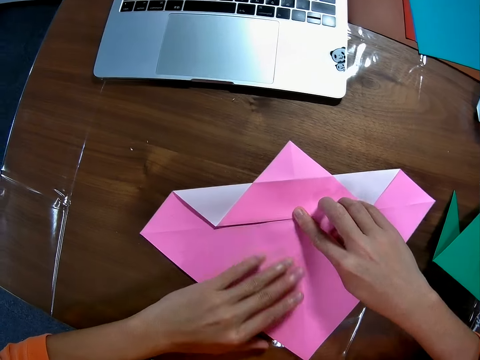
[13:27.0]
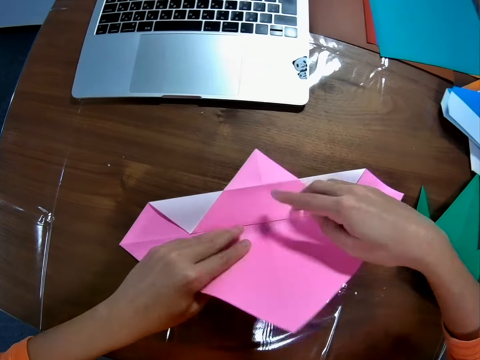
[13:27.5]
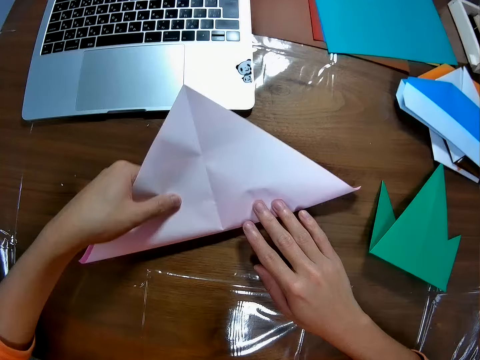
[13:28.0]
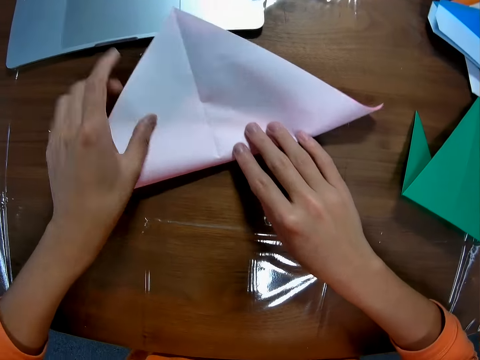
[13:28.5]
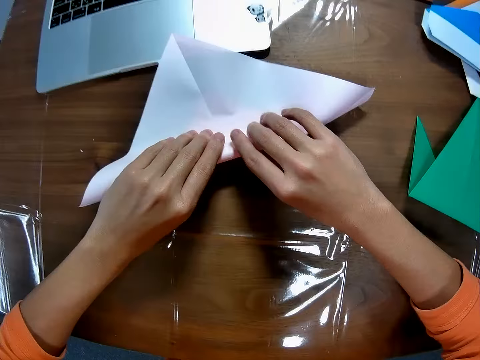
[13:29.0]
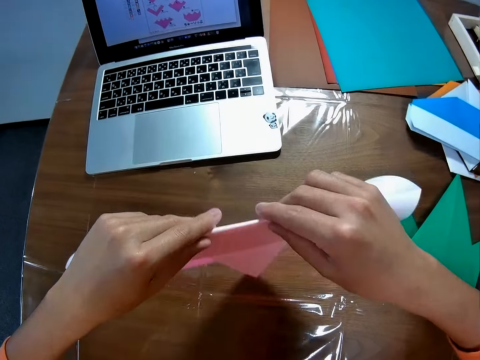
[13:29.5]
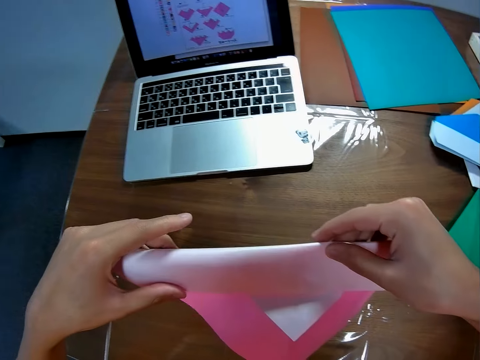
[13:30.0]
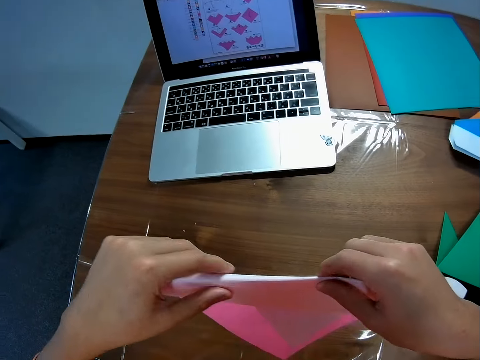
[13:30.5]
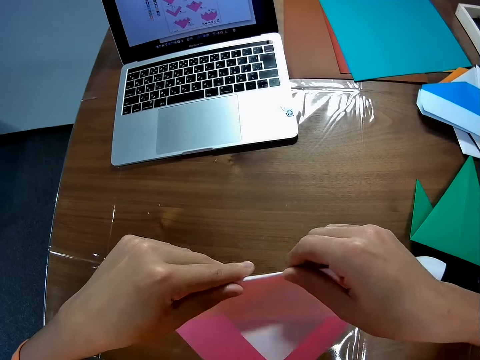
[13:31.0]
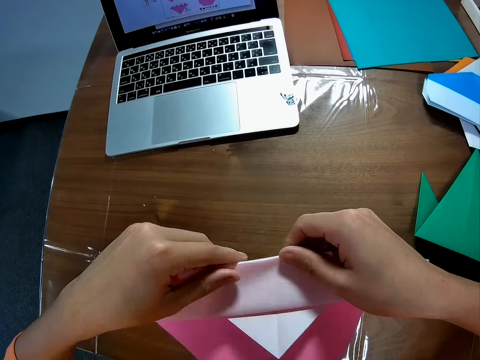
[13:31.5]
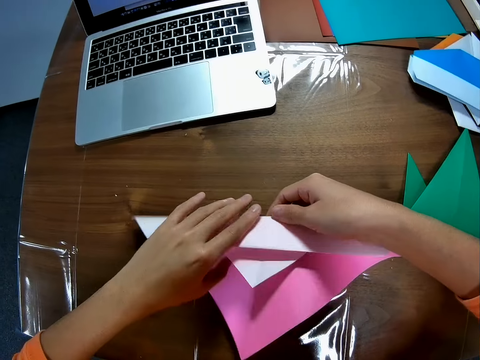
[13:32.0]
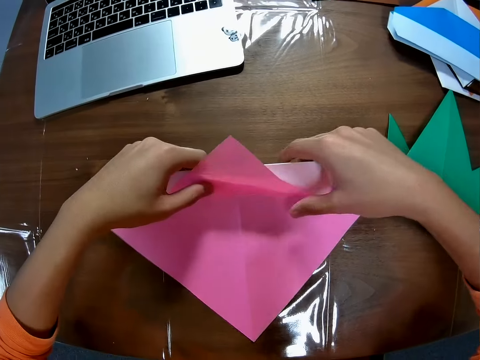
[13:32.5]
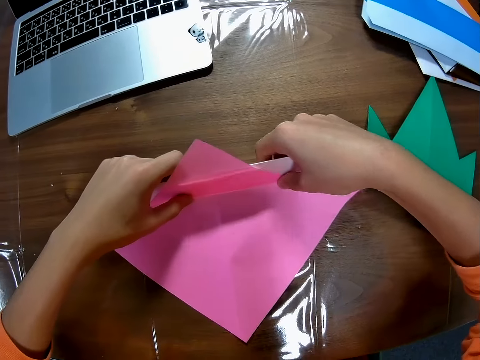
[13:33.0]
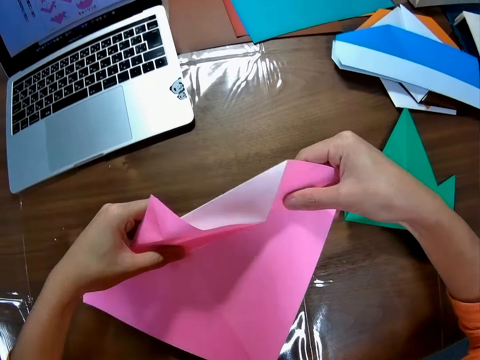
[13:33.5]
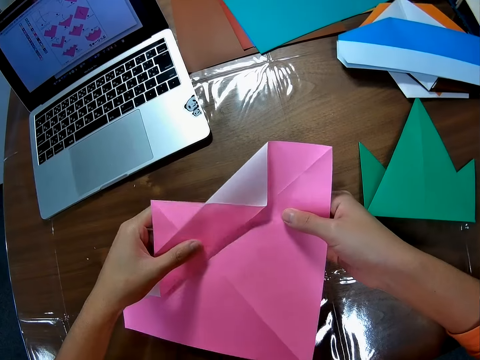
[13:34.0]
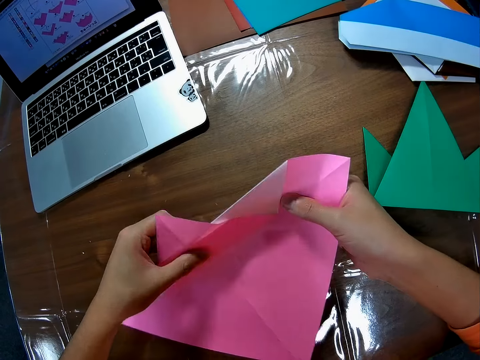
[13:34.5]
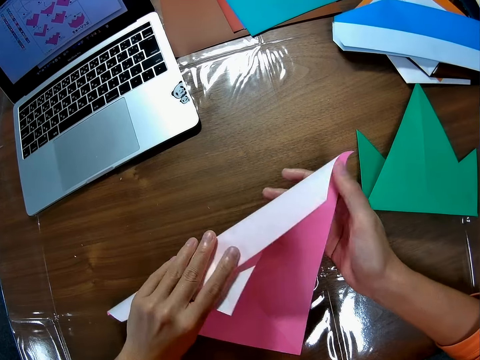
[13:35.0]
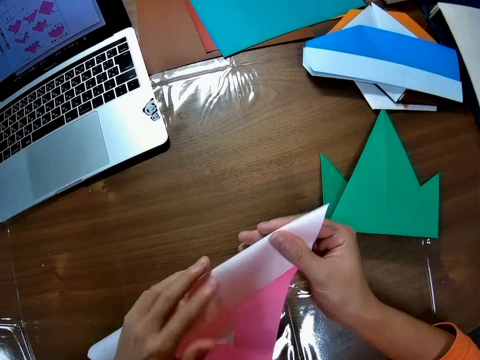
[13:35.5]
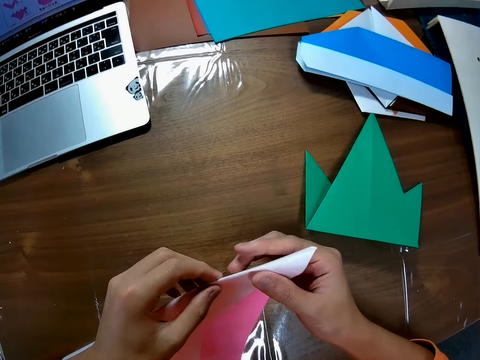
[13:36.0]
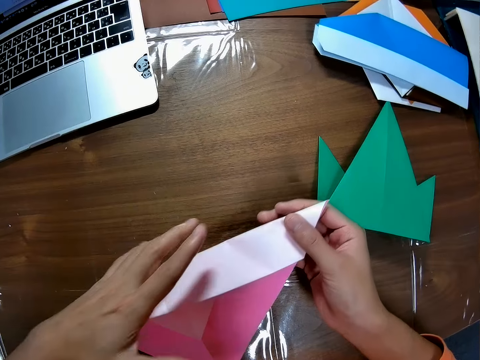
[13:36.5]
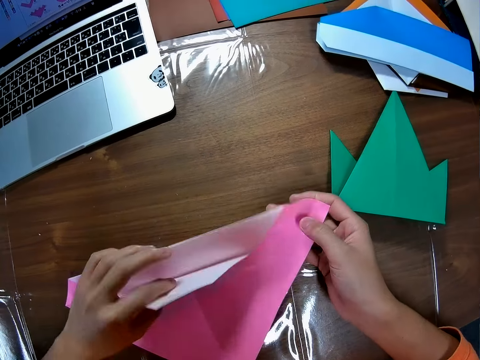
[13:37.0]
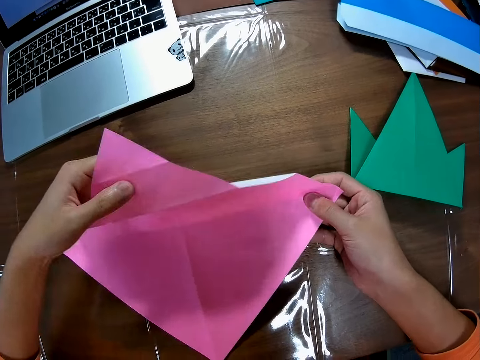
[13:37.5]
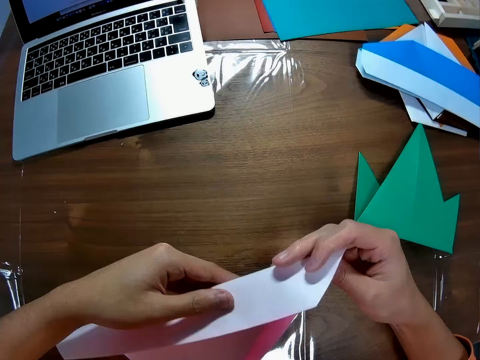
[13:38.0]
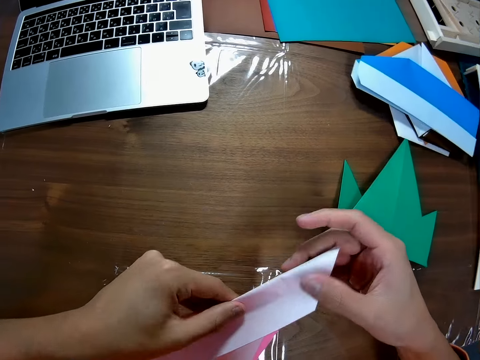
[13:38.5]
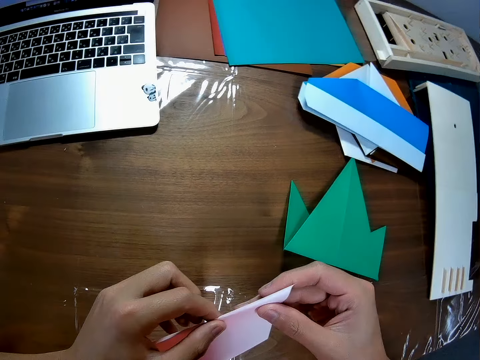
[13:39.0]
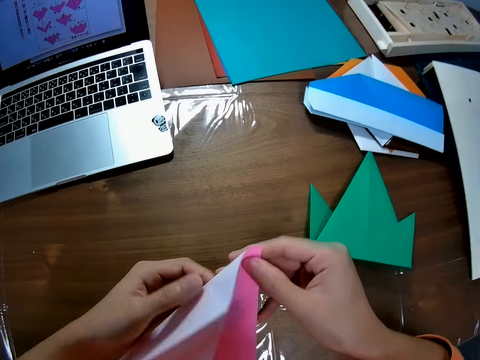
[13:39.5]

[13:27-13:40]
The camera wearer folds the paper on the table. They pick up the manila paper on the table with both hands. They put the manila paper on the table. They turn the paper on the table. They fold the manila paper. They unfold the manila paper. They fold the manila paper.

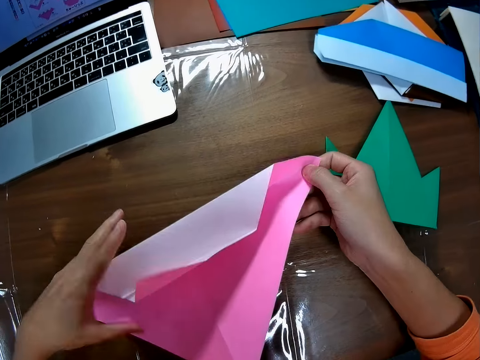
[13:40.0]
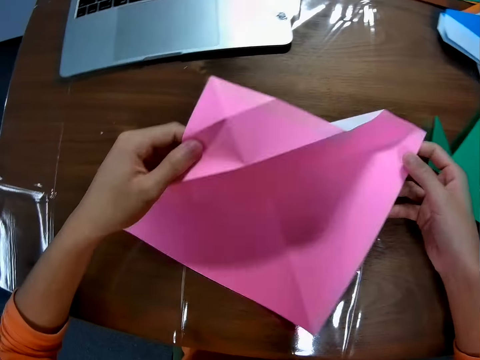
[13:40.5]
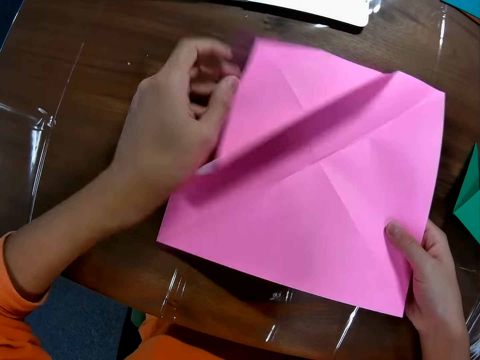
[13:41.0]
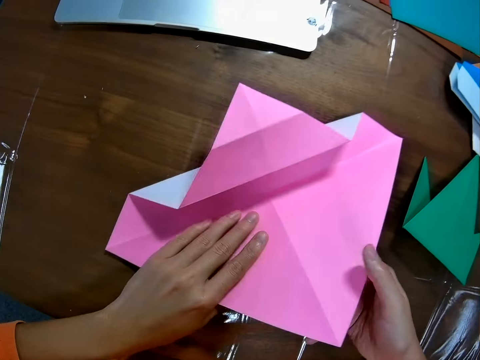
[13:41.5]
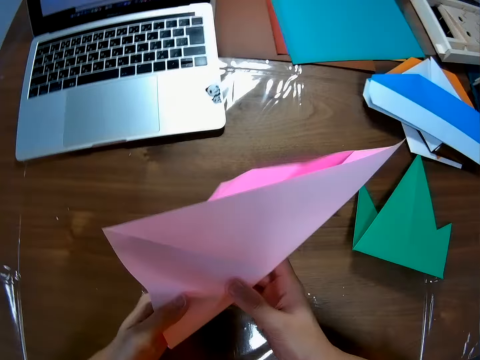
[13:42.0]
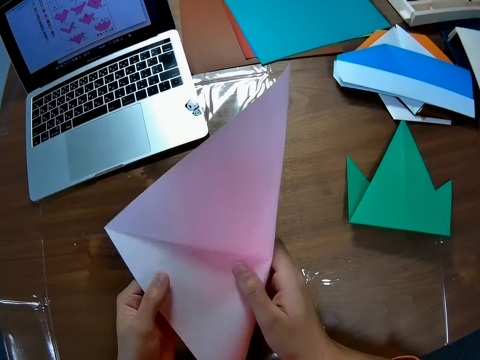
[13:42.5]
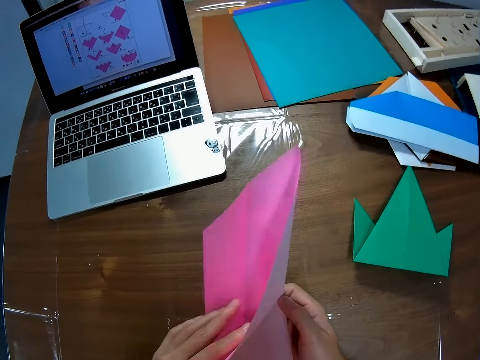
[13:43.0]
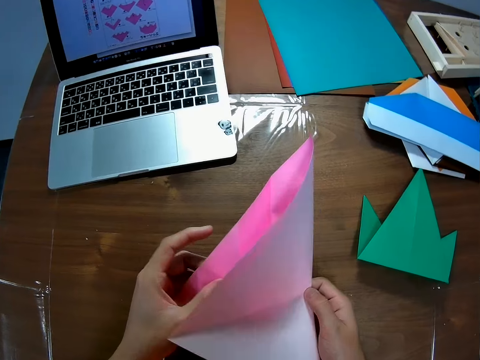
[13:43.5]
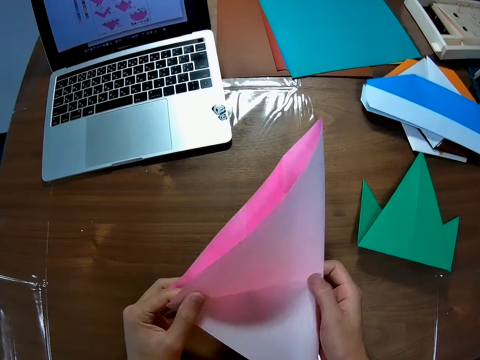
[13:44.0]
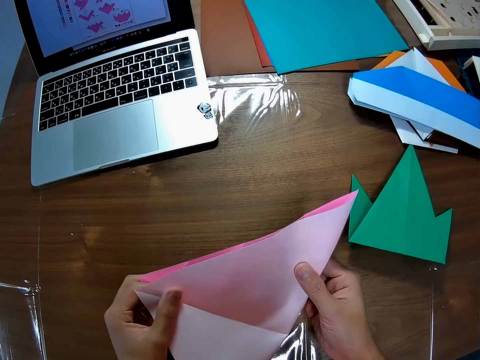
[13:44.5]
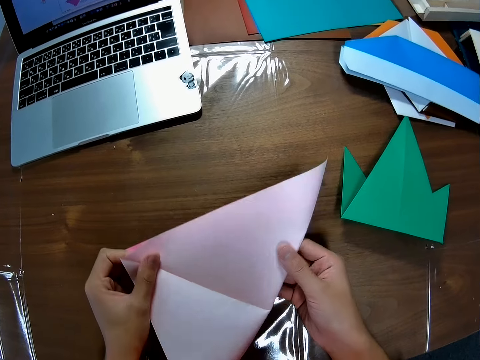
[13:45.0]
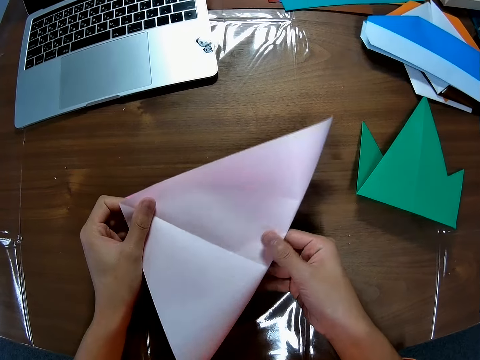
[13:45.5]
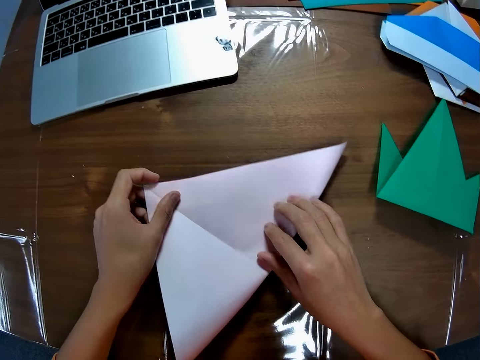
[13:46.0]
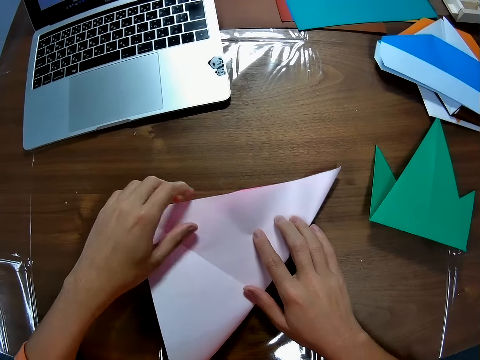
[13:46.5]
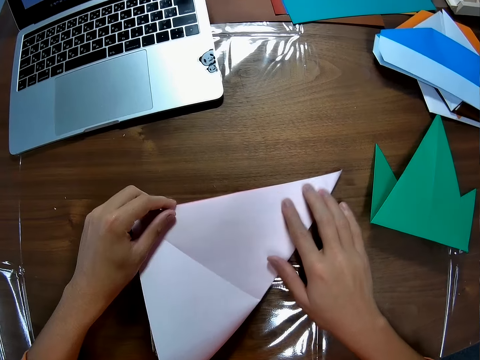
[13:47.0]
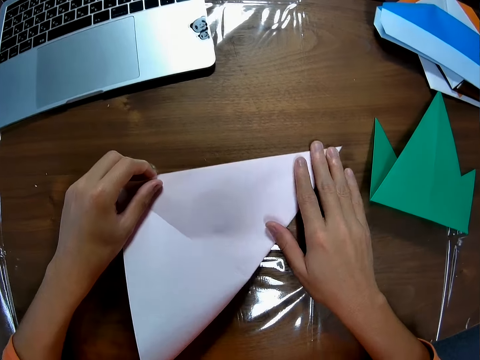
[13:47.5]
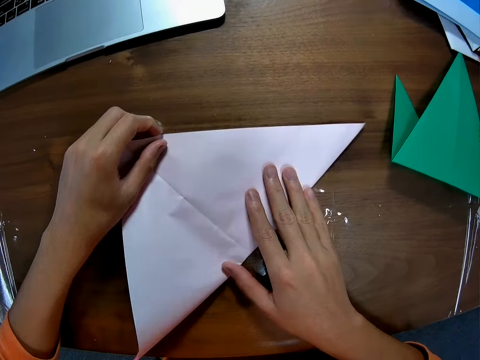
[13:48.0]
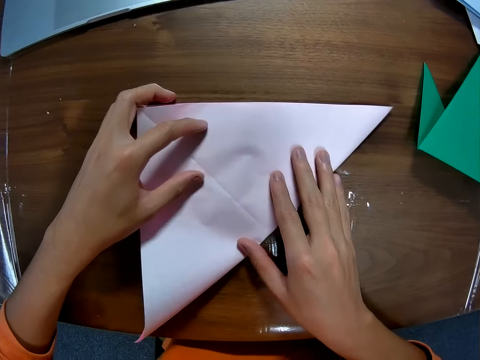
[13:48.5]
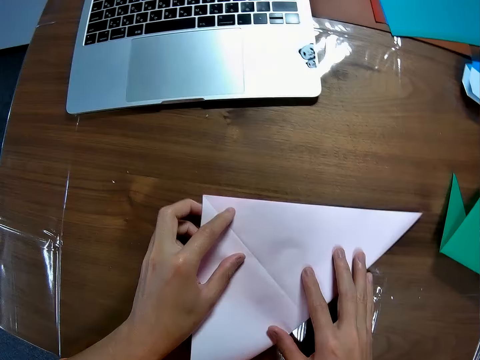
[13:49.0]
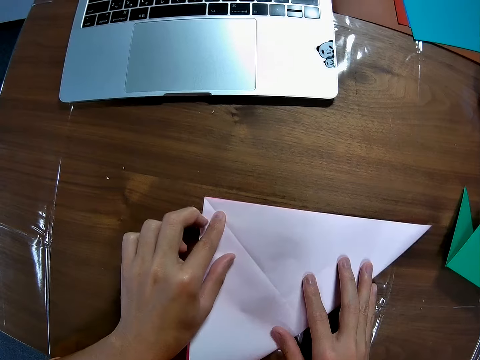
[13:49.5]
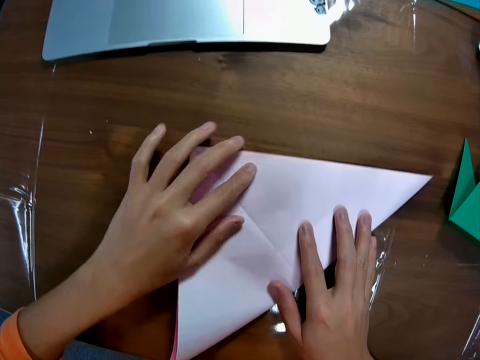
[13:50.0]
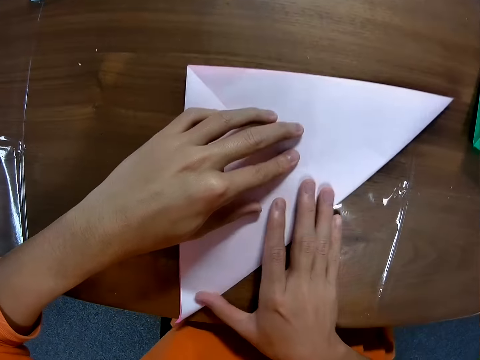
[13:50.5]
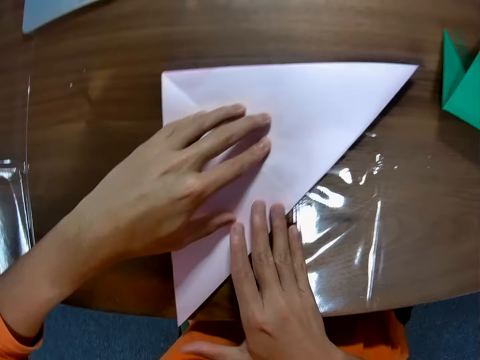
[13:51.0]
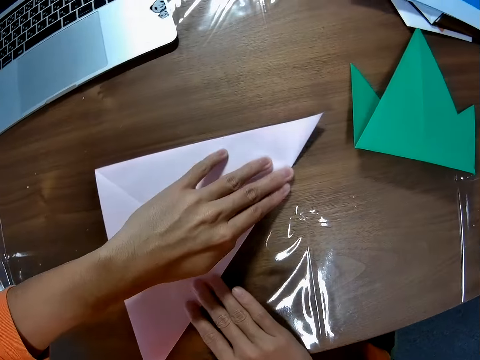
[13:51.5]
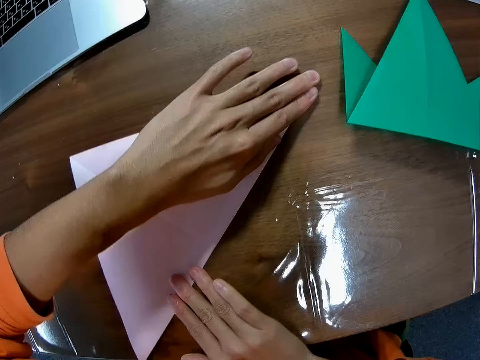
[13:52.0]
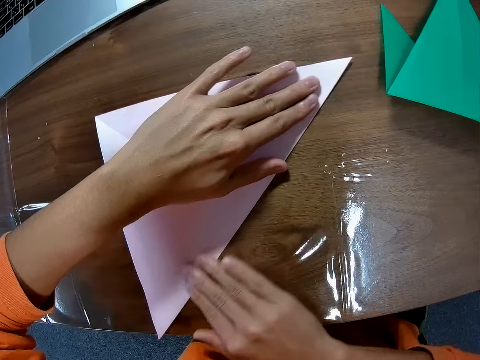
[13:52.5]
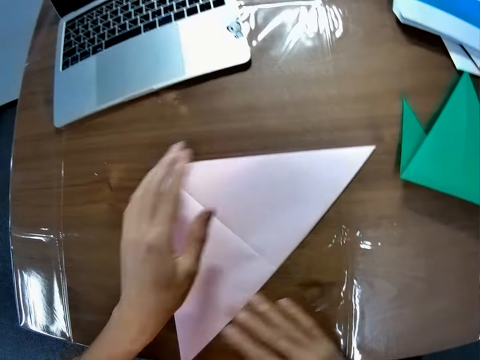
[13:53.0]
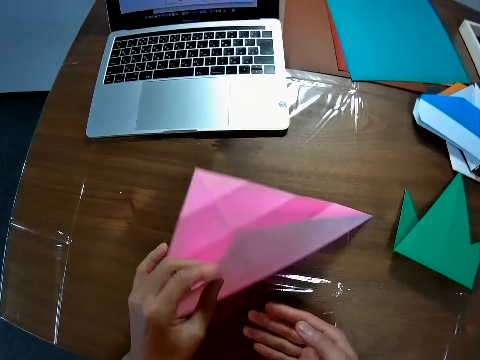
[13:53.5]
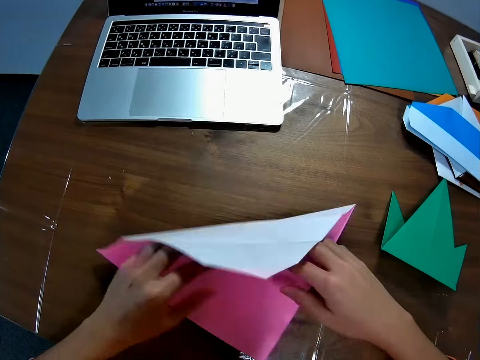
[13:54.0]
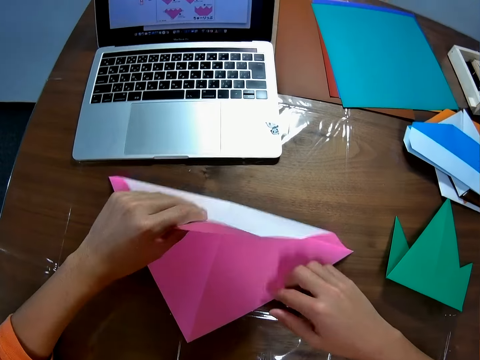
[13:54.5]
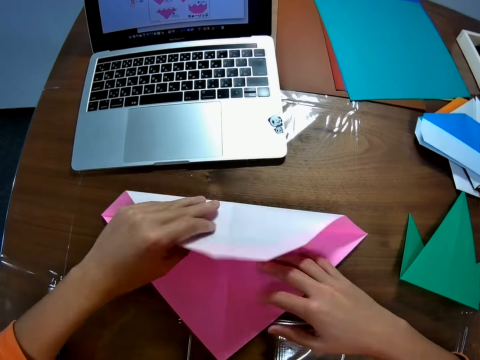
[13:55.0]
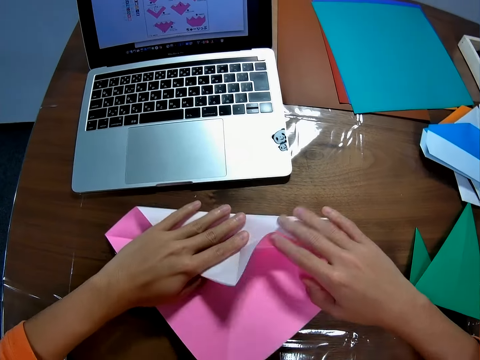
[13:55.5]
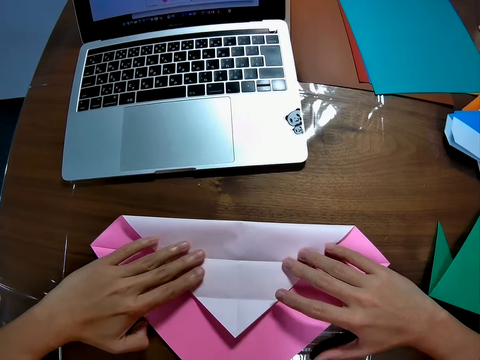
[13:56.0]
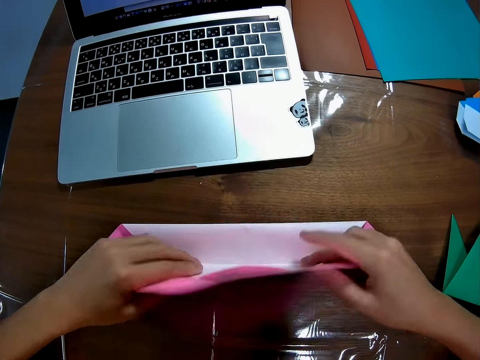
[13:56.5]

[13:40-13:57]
The camera wearer unfolds the manila paper. They fold the manila paper on the table.
